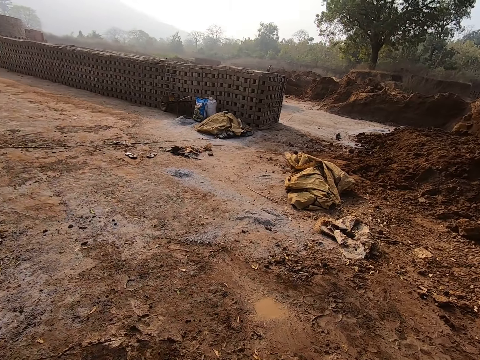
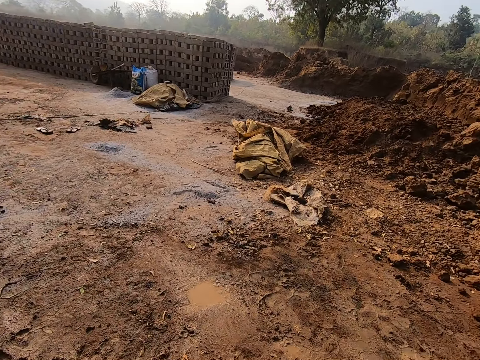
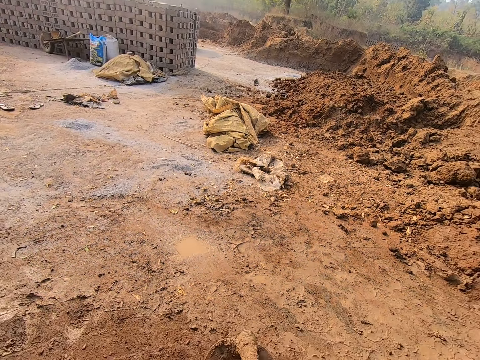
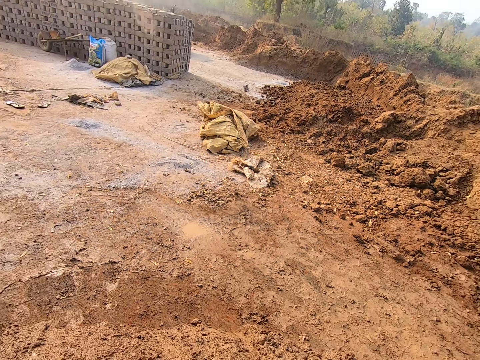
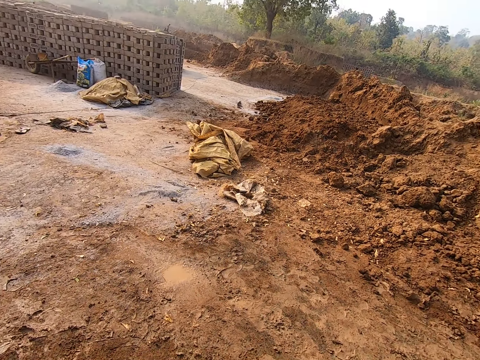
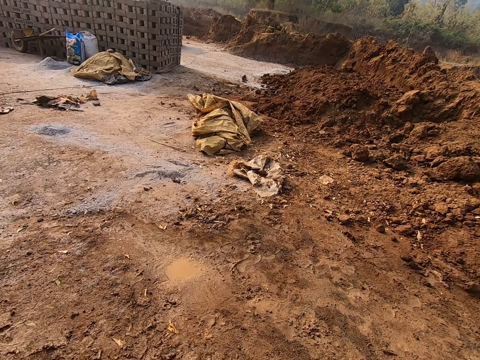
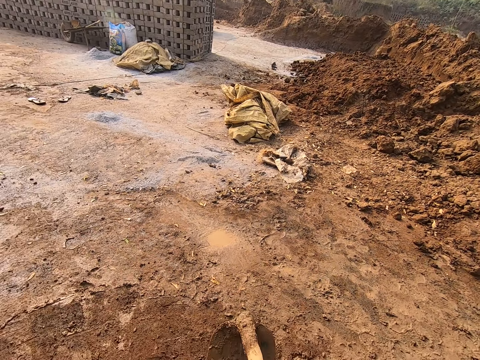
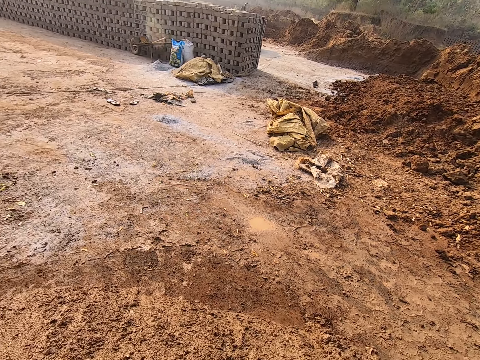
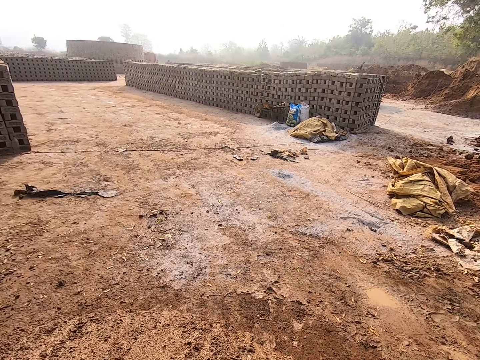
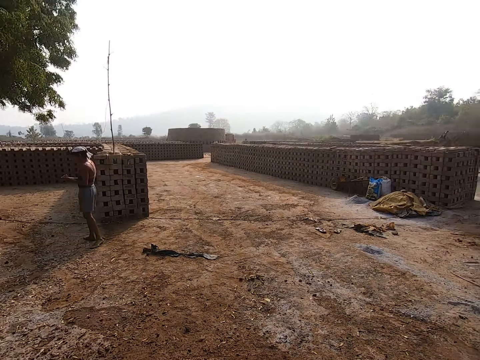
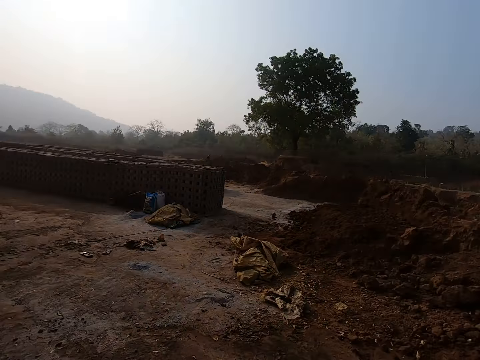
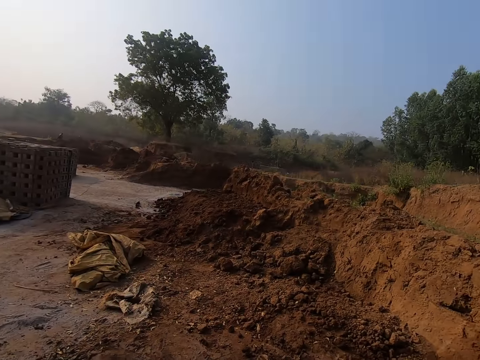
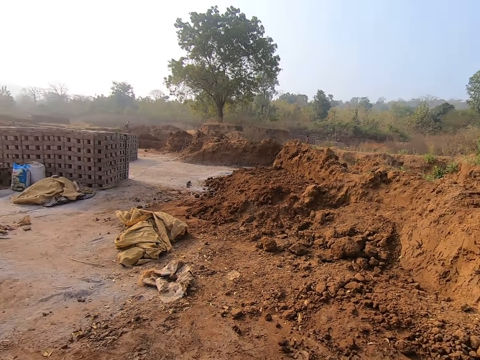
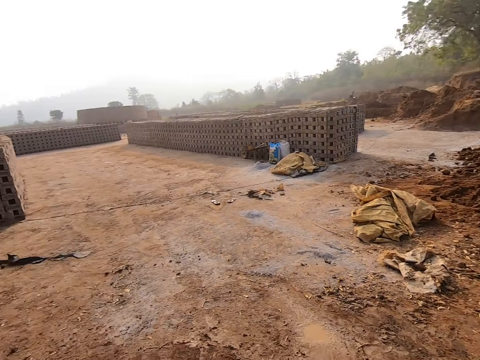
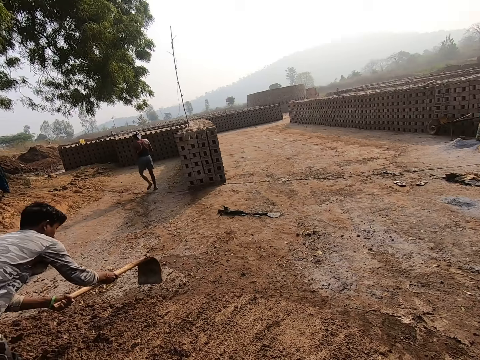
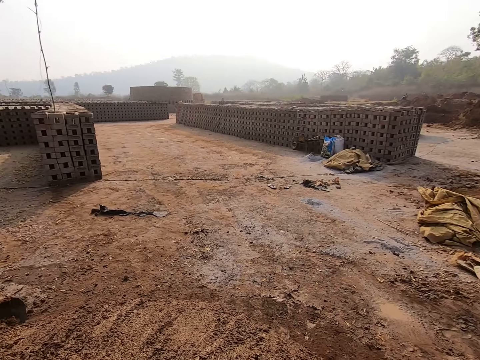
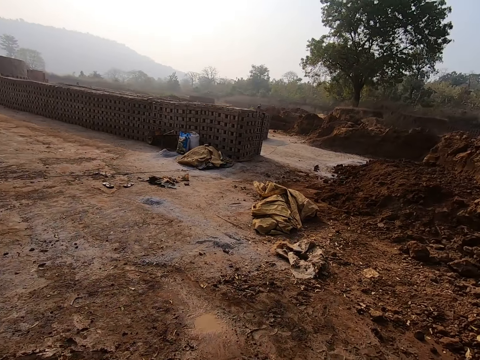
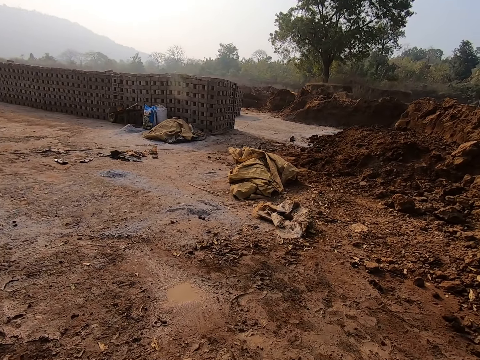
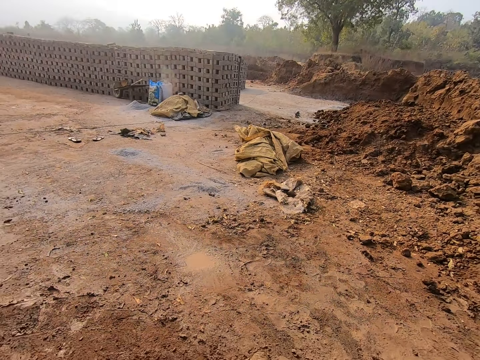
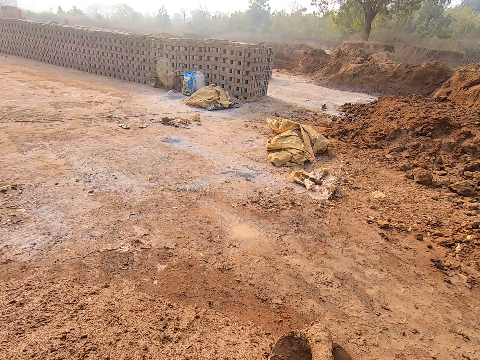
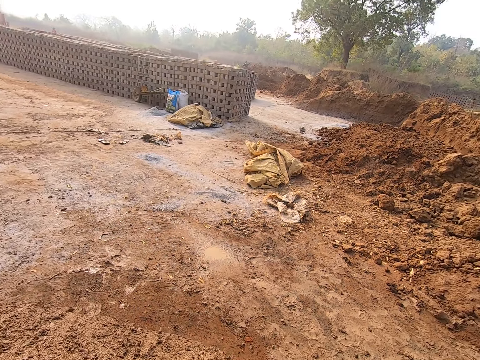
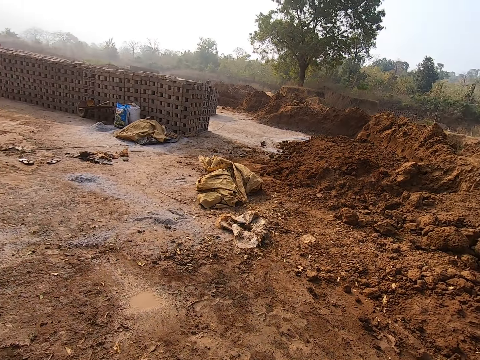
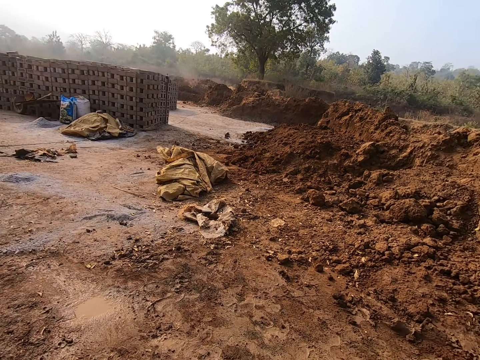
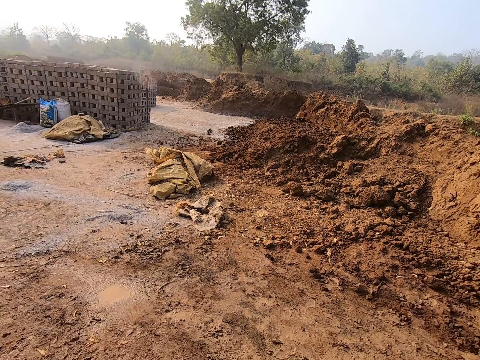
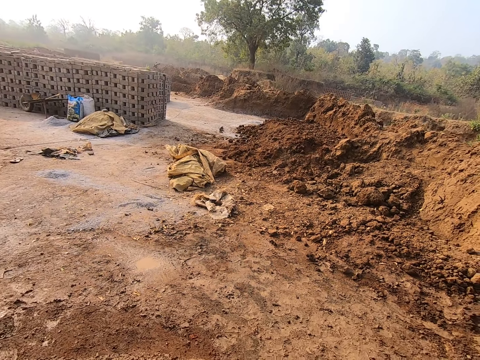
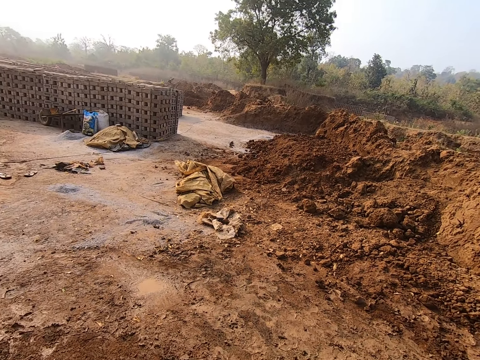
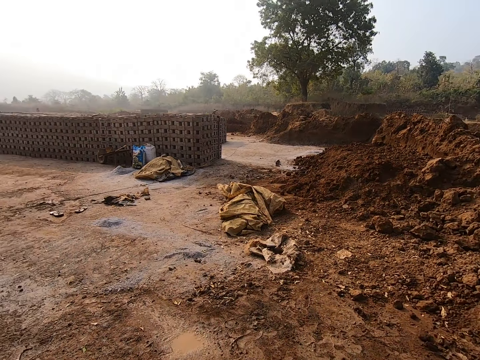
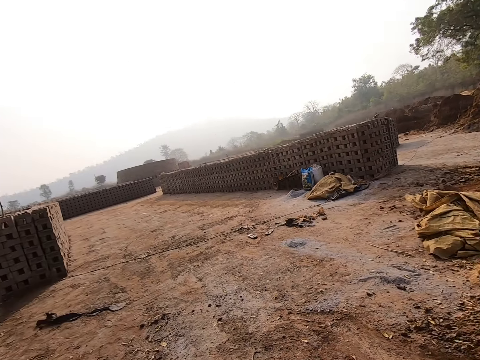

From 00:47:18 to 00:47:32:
The man scrapes the ground with a hoe in his hands. The camera wearer scrapes the ground with the hoe in his hands.

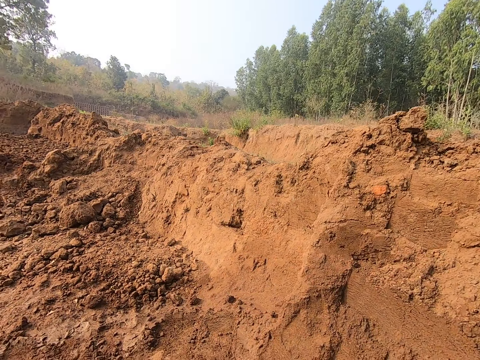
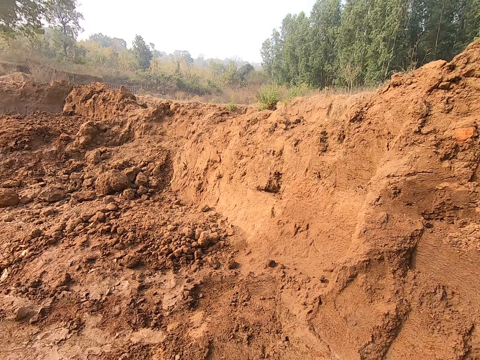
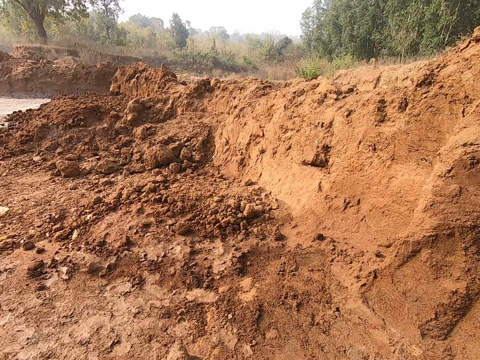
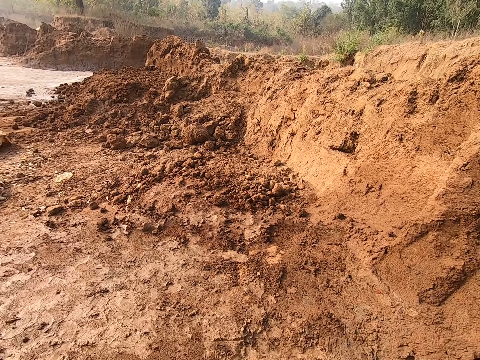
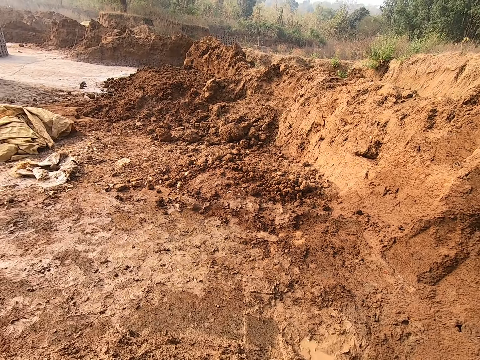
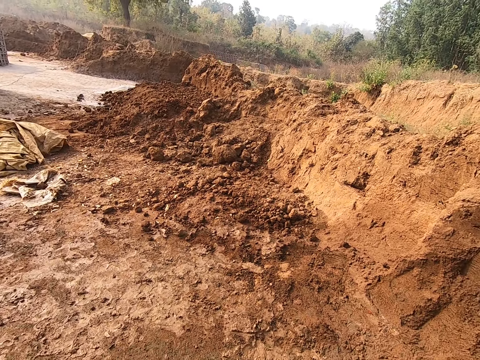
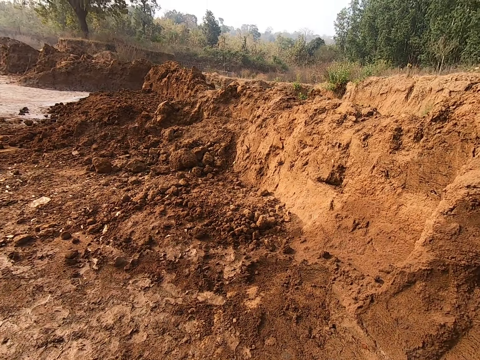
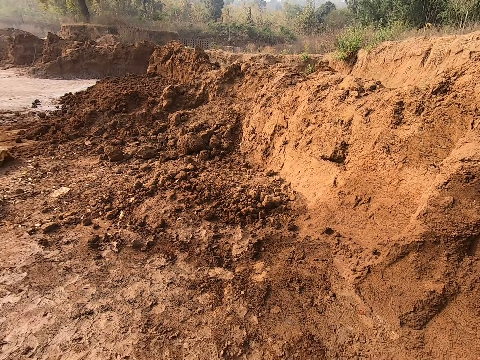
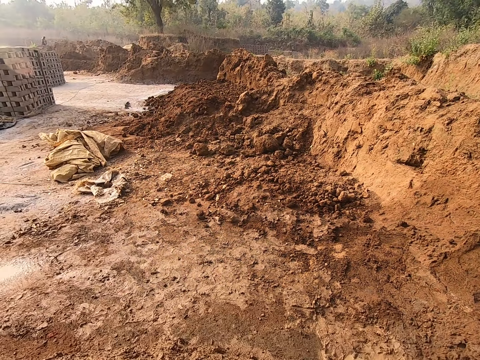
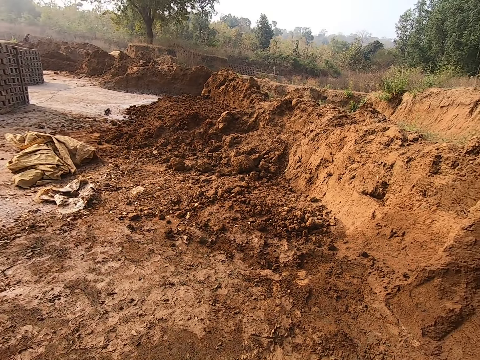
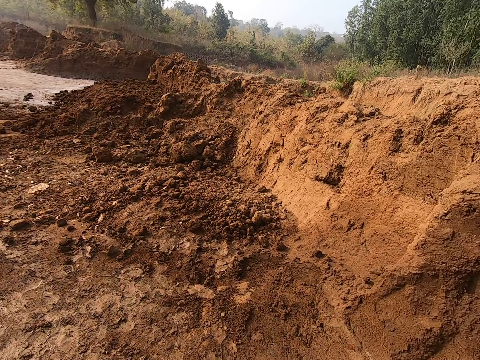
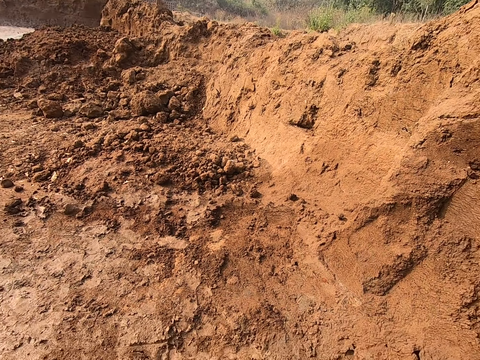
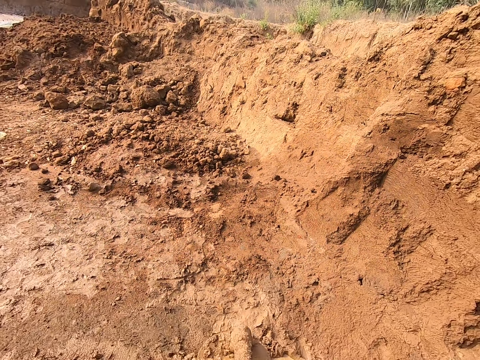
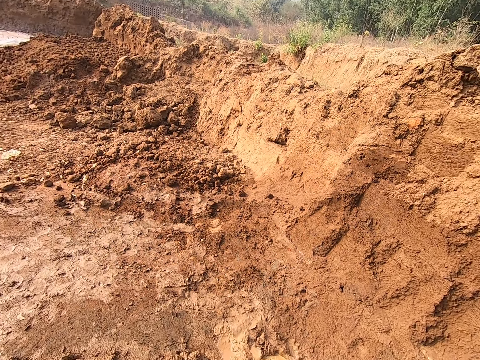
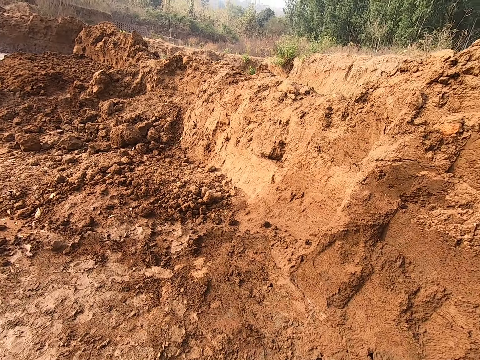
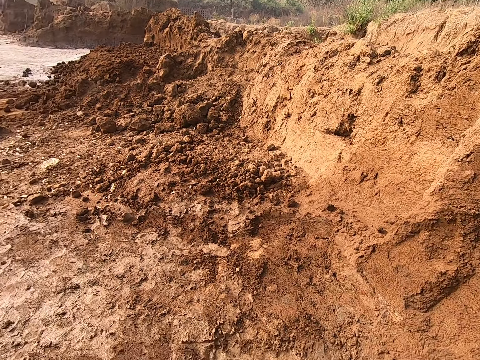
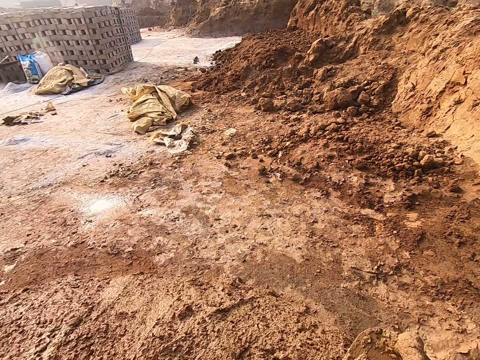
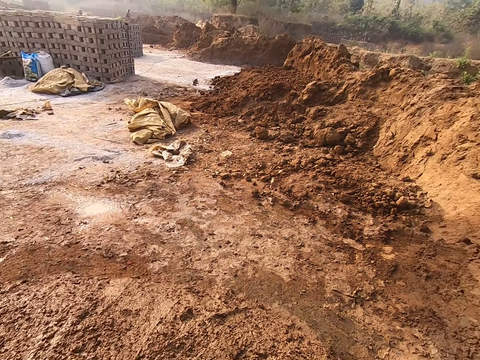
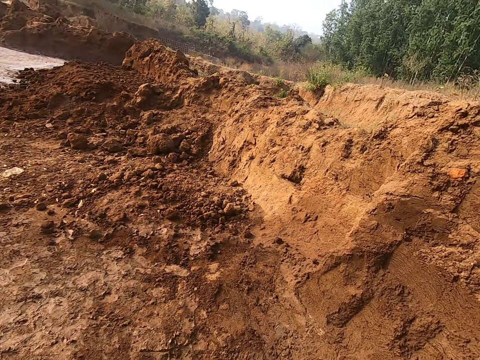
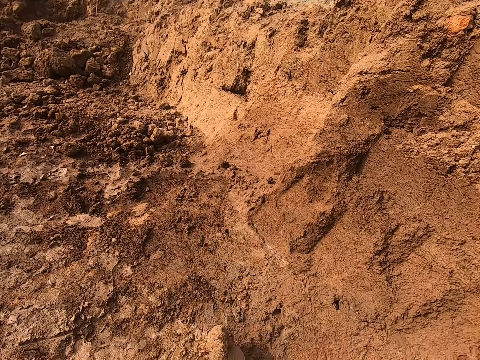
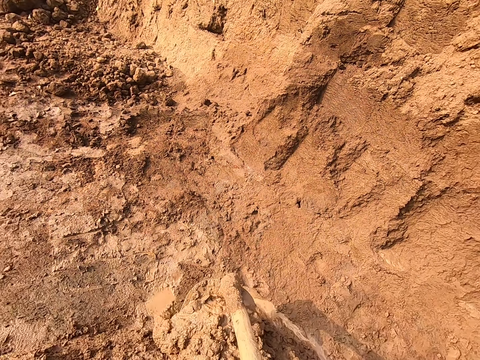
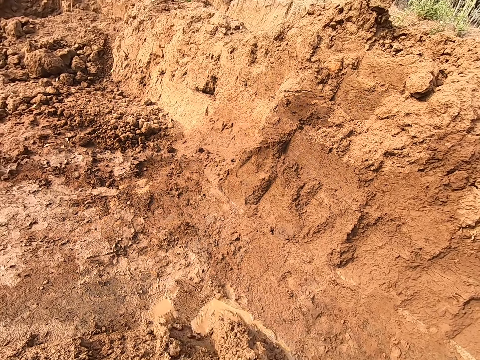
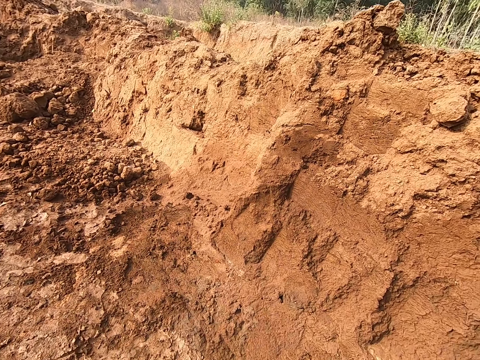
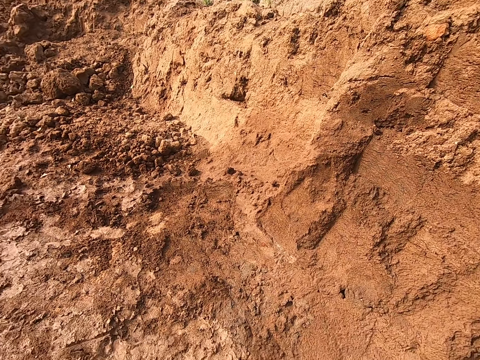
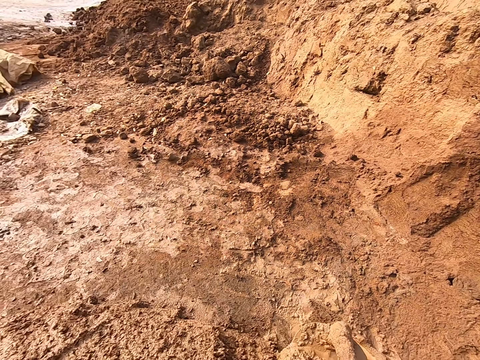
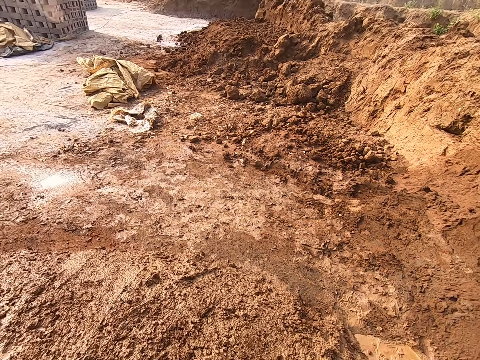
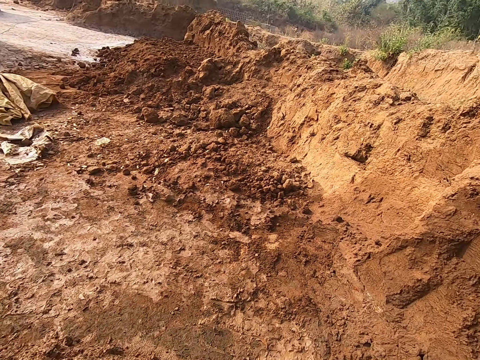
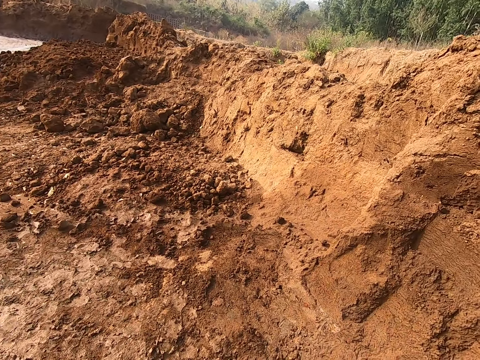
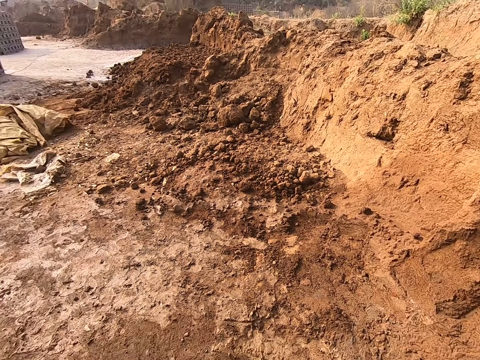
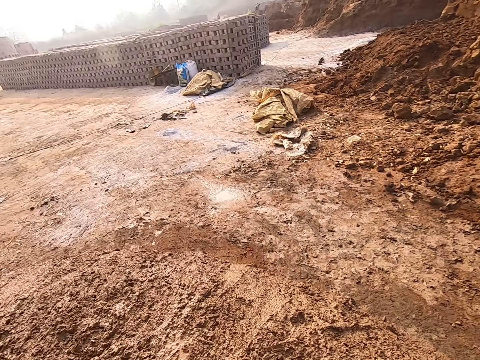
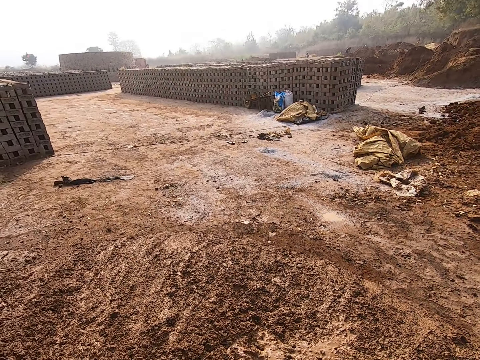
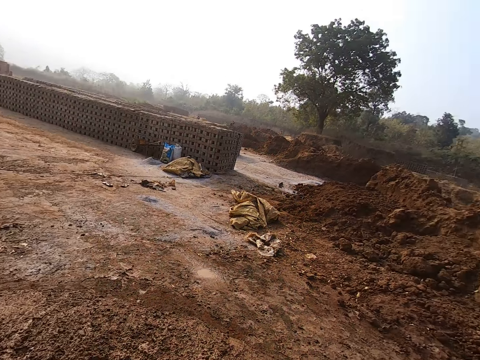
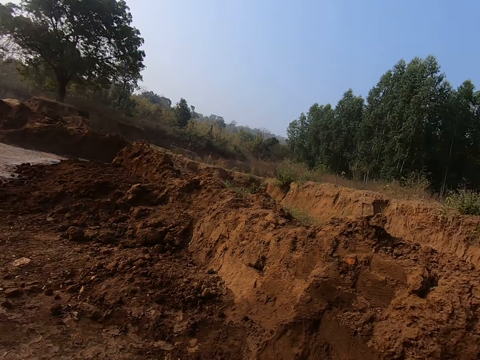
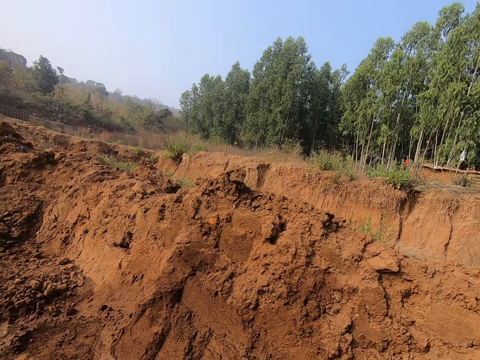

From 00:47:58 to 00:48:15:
The camera wearer scrapes the ground with the hoe in his hands.
